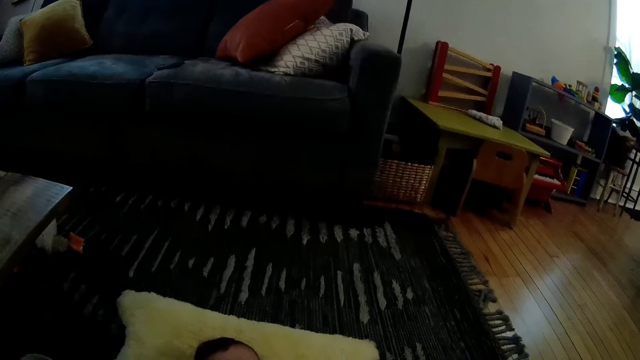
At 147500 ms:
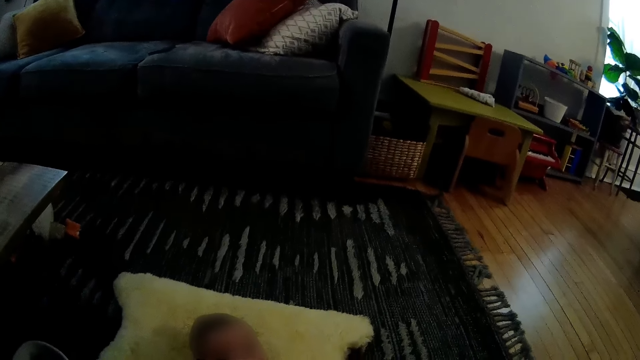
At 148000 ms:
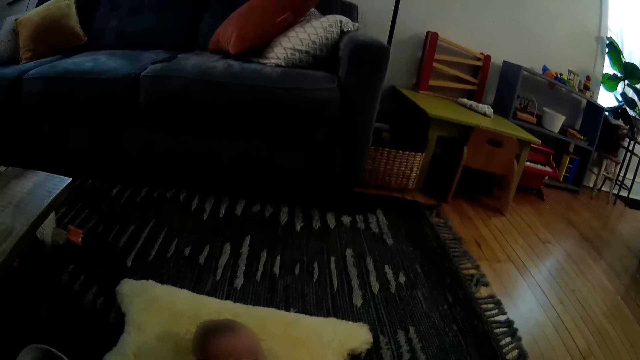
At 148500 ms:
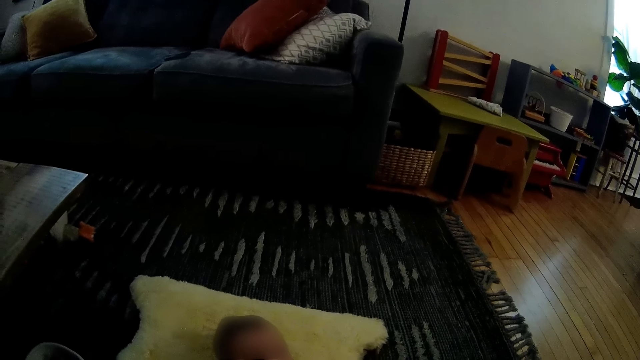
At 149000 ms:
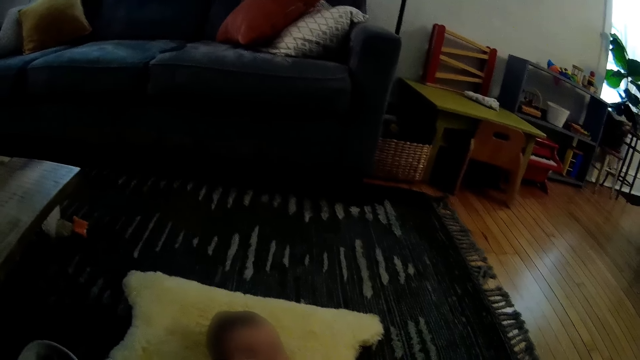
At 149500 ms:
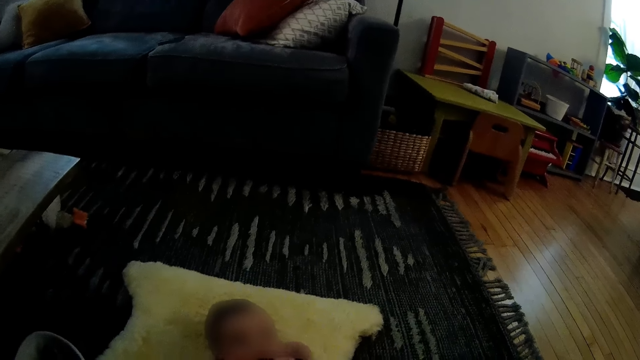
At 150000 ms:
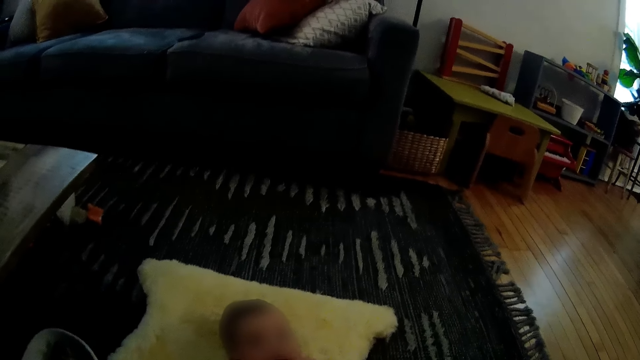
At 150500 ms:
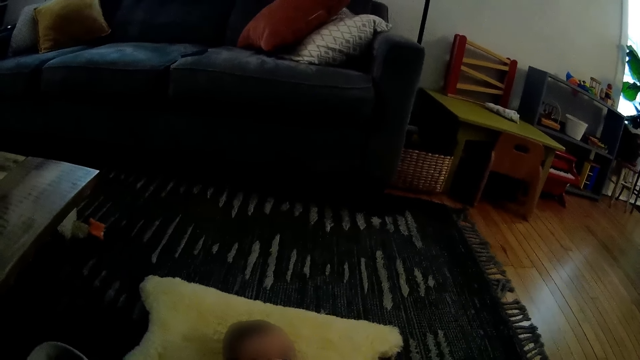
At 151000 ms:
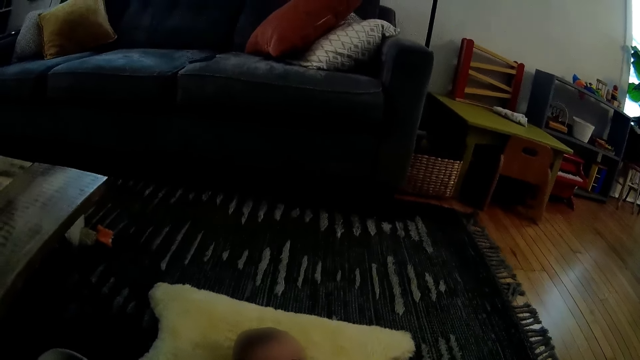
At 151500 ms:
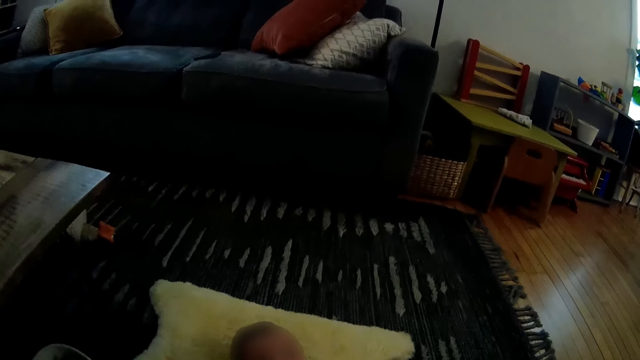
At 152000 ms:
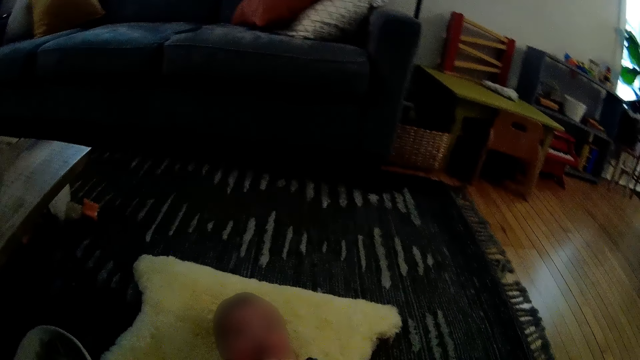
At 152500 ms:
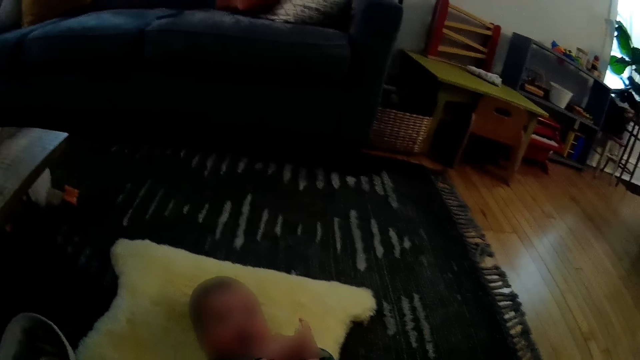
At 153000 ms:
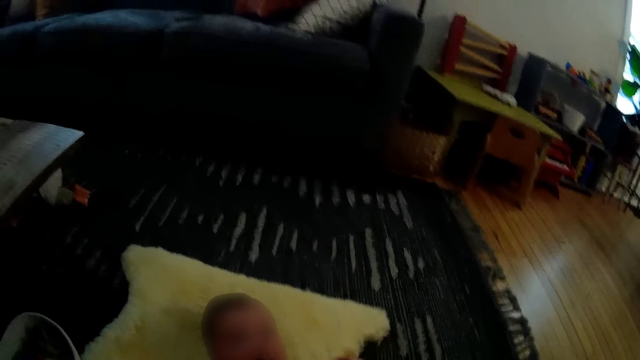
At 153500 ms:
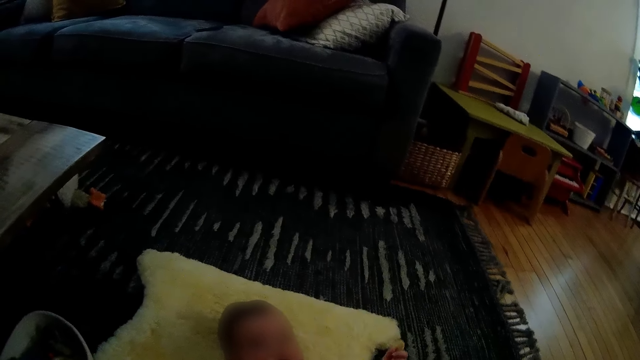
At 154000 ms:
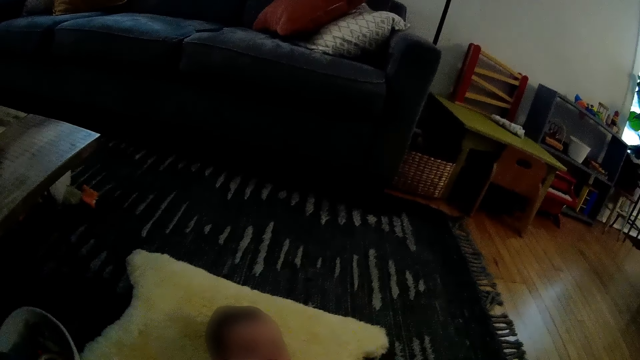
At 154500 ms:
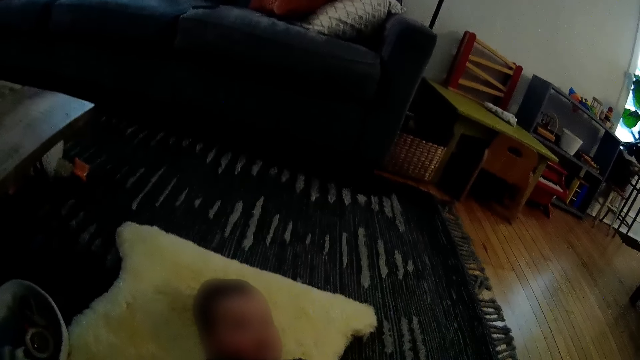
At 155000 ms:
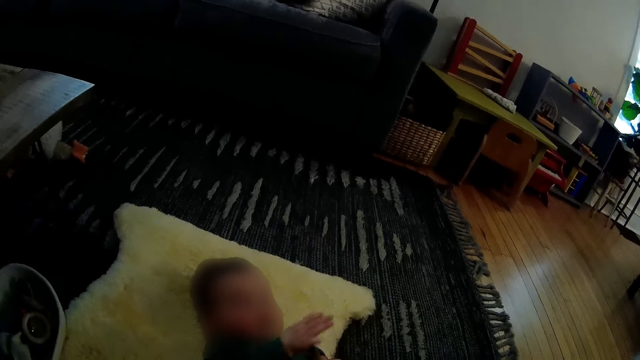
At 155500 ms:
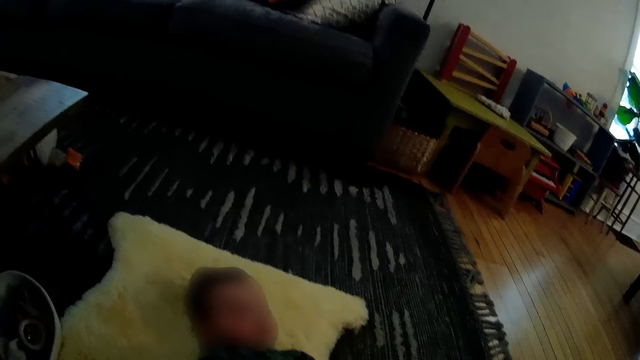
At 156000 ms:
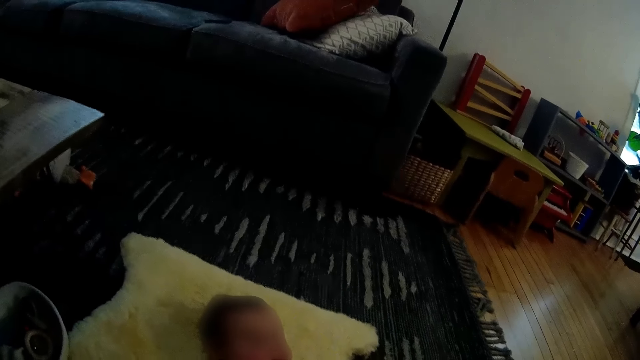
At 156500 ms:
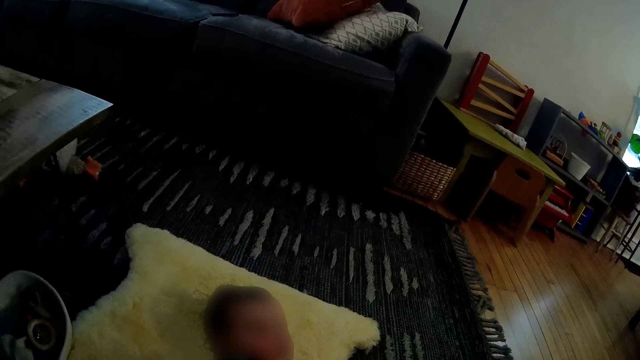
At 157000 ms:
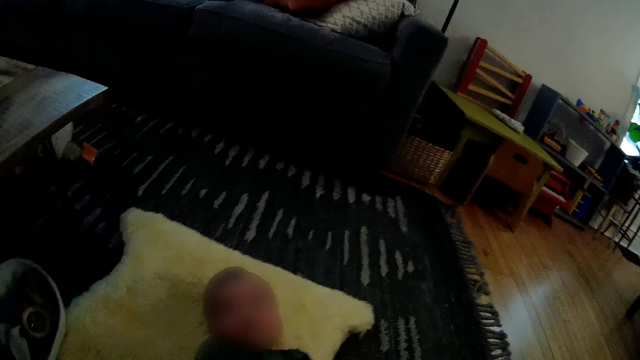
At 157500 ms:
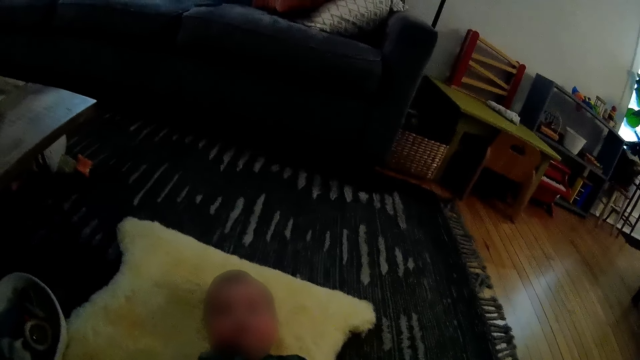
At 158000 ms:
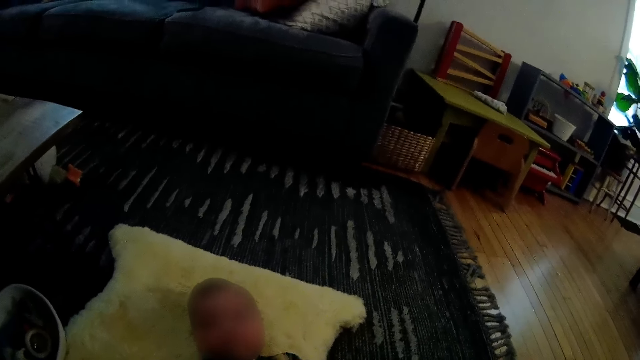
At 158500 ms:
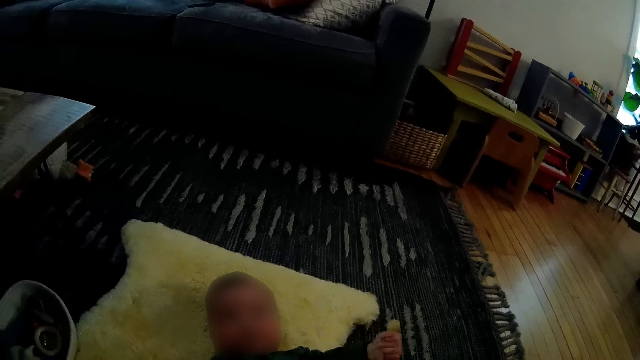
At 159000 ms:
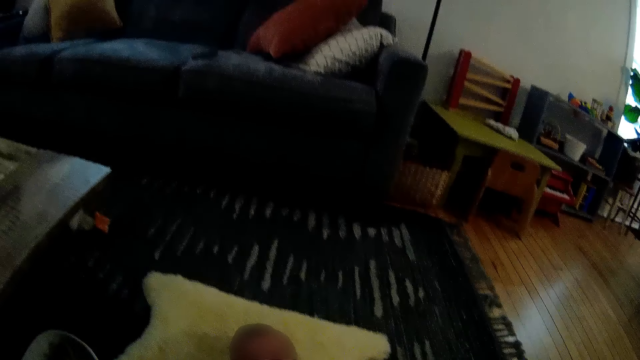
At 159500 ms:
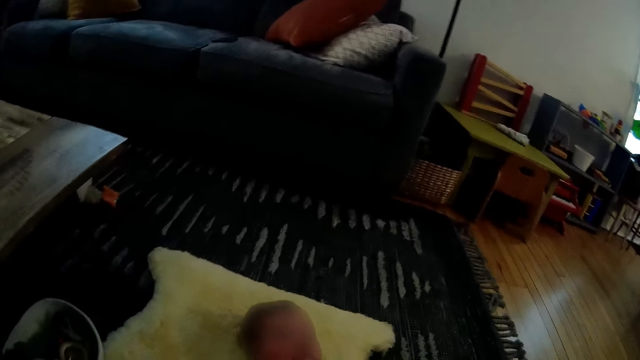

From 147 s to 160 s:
The camera wearer plays with the baby. A woman plays.

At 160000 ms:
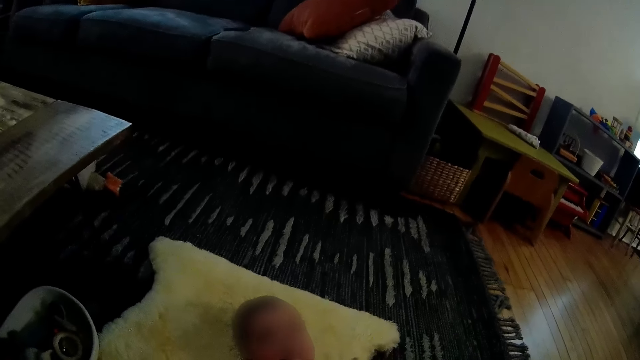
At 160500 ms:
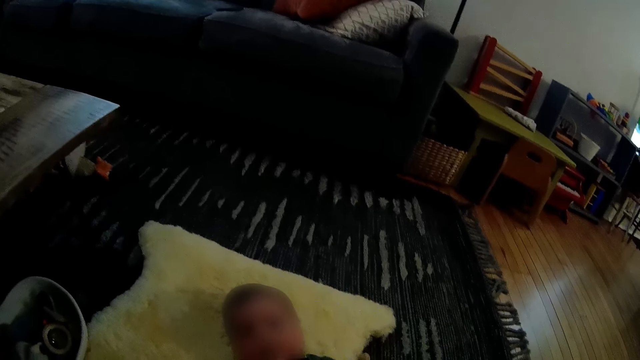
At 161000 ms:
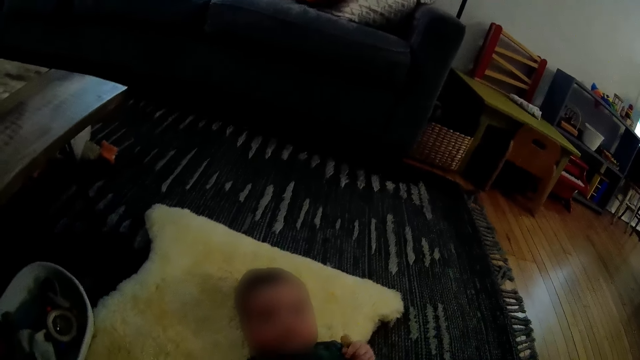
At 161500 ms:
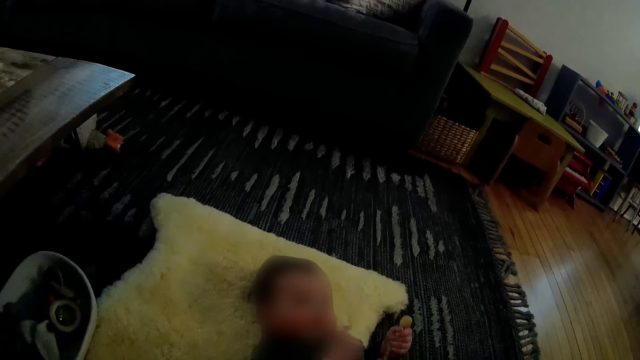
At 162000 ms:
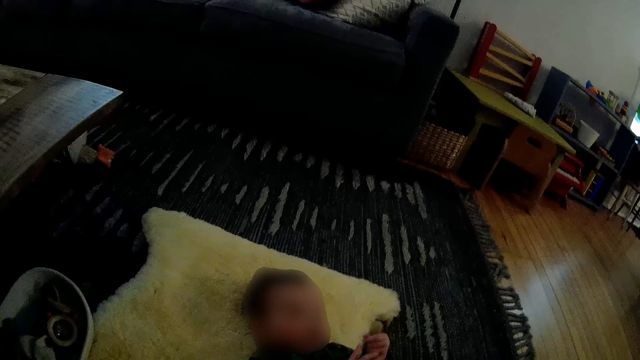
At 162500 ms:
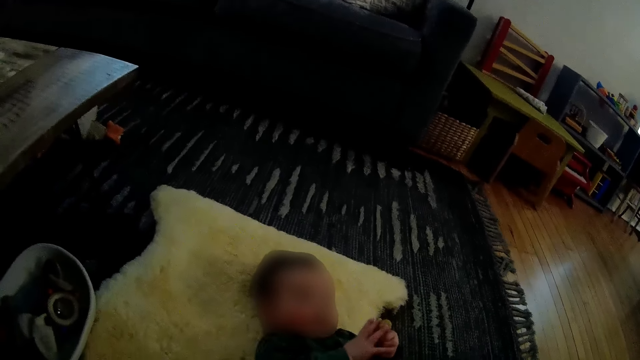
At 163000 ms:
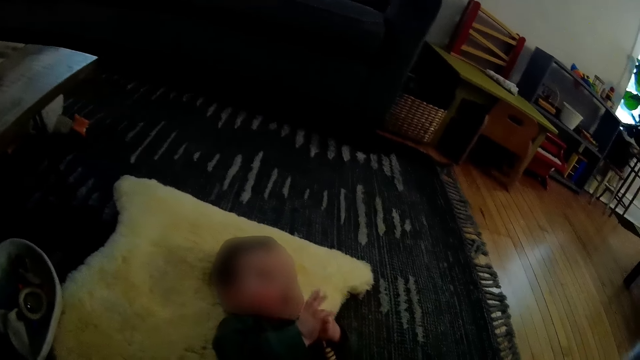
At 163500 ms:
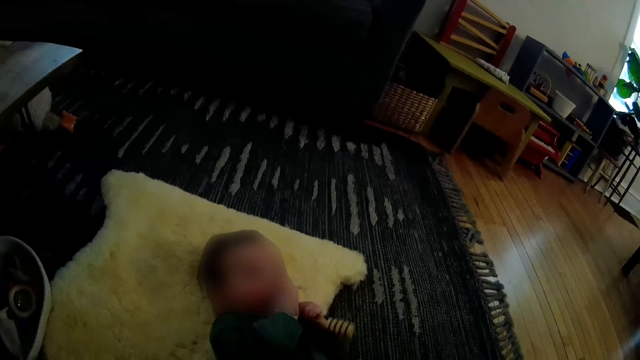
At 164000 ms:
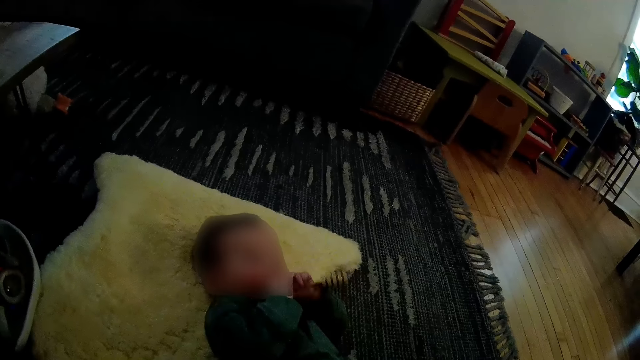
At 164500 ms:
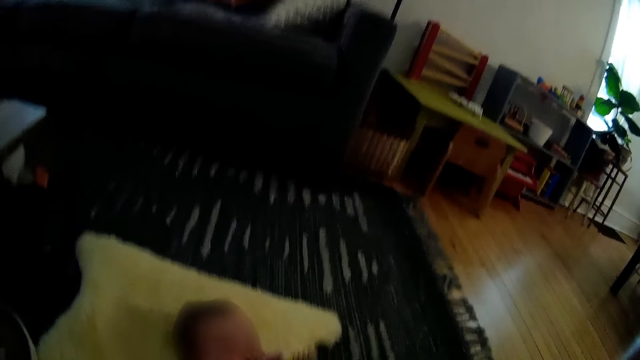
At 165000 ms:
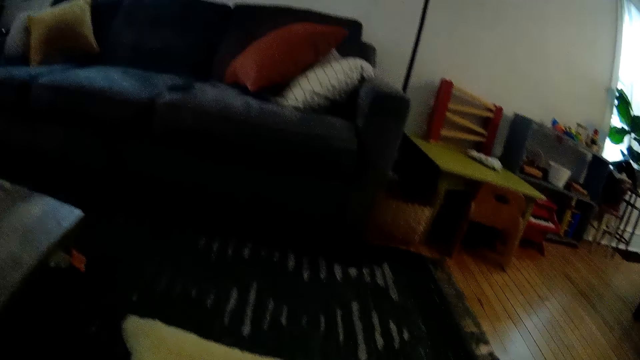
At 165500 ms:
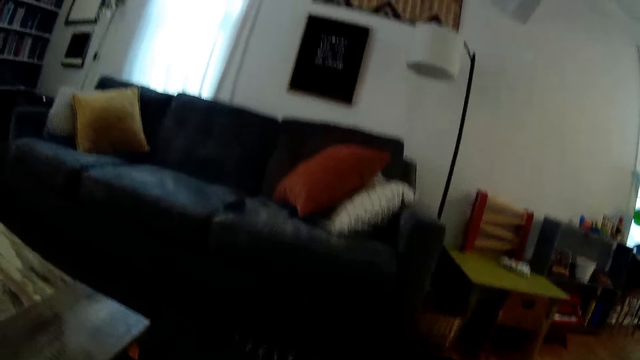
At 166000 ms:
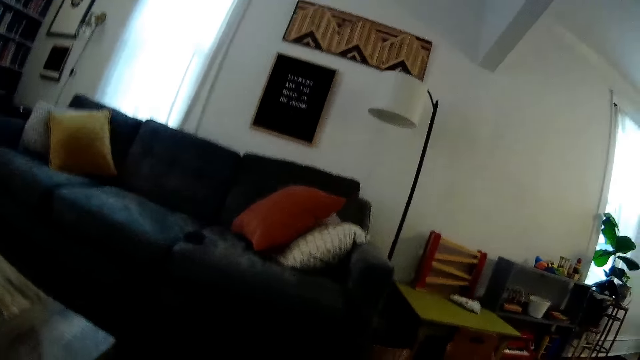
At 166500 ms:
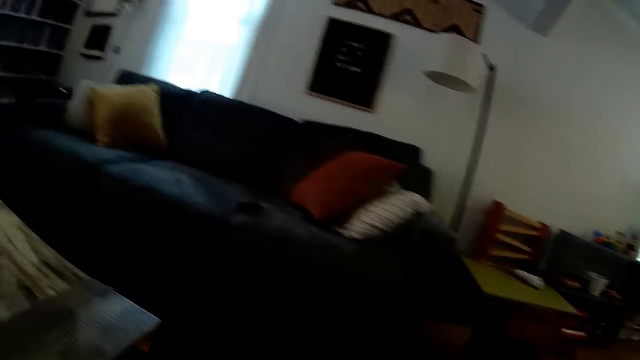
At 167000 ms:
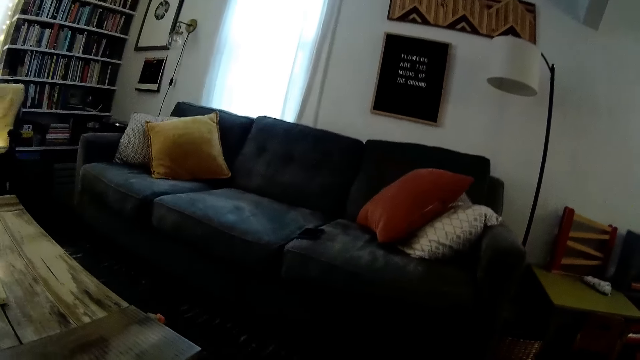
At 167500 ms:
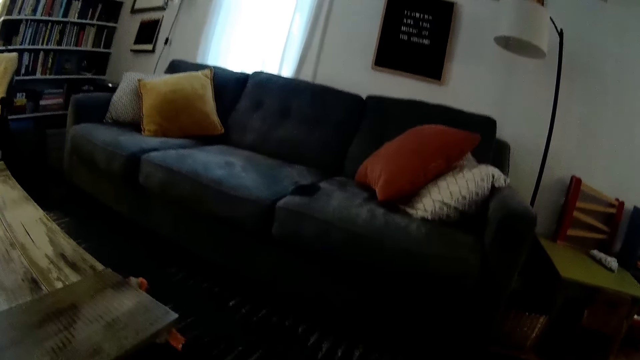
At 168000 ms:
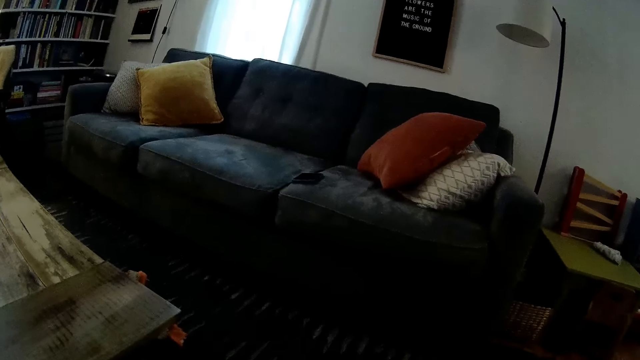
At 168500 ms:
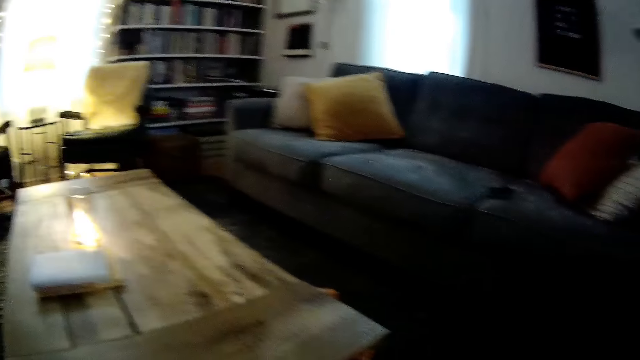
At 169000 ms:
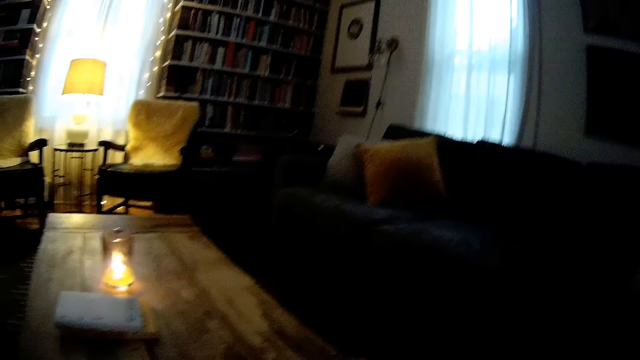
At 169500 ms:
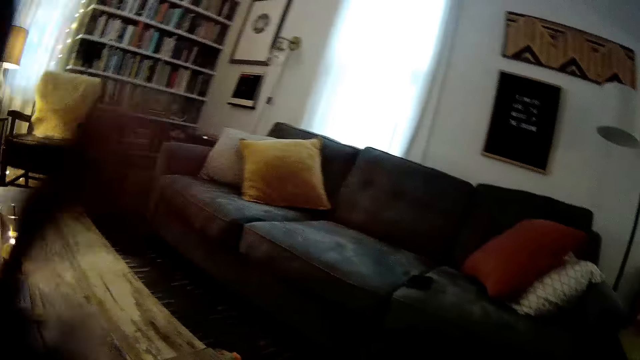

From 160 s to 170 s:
The baby plays with a toy. The baby puts his toy in his mouth. The camera wearer interacts with the baby.
